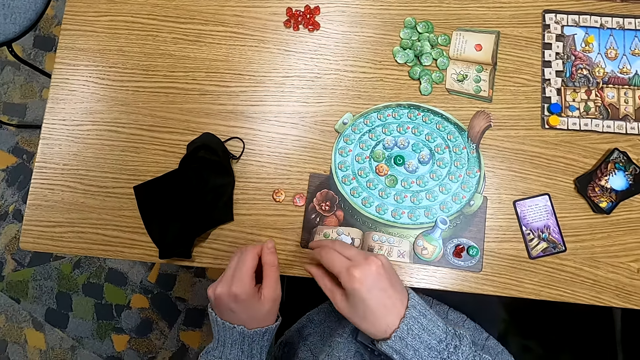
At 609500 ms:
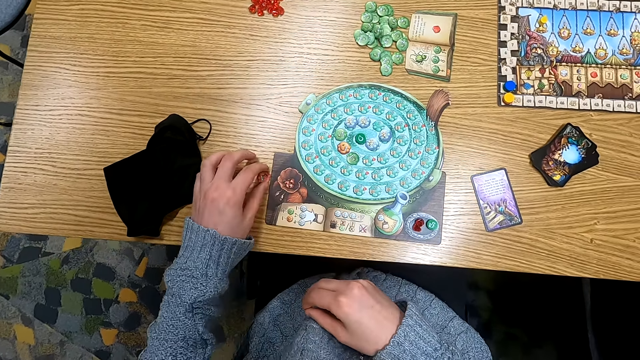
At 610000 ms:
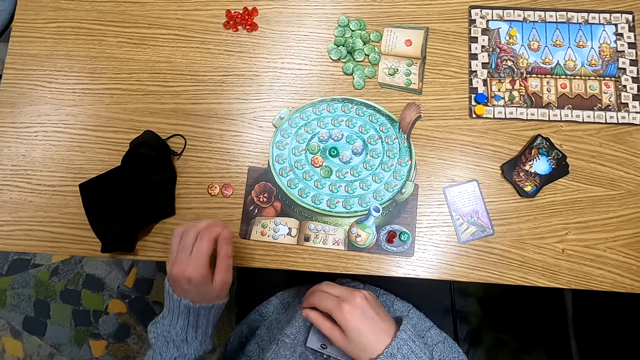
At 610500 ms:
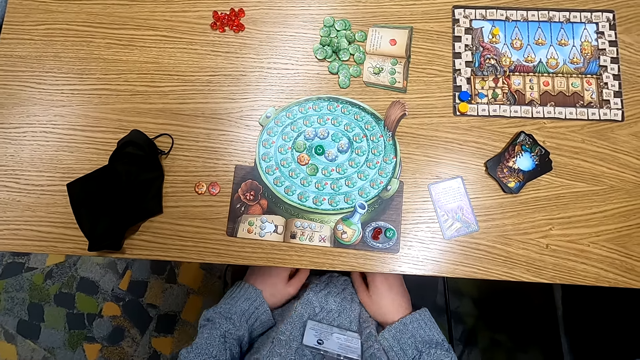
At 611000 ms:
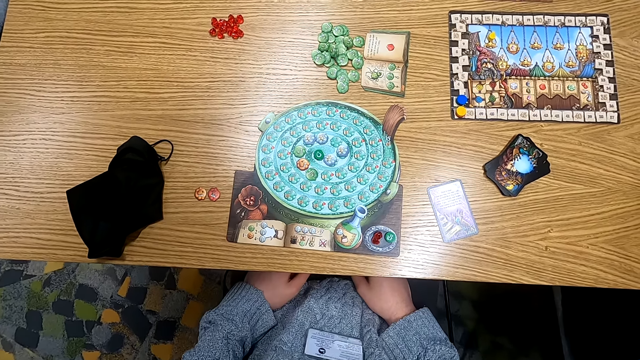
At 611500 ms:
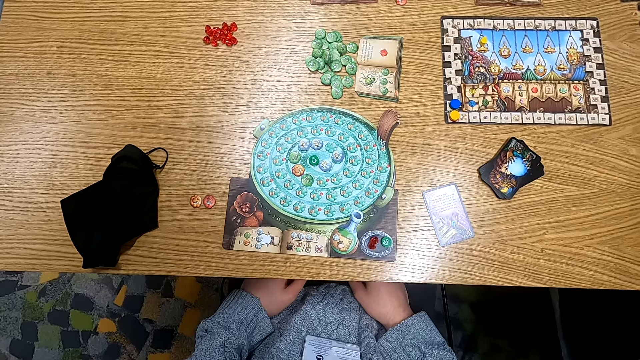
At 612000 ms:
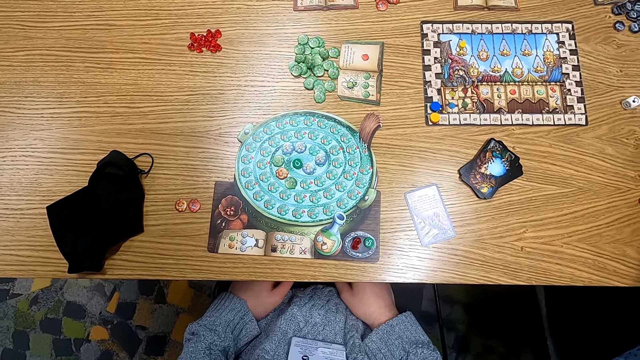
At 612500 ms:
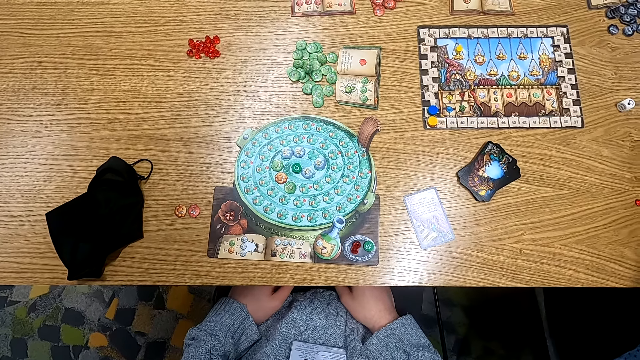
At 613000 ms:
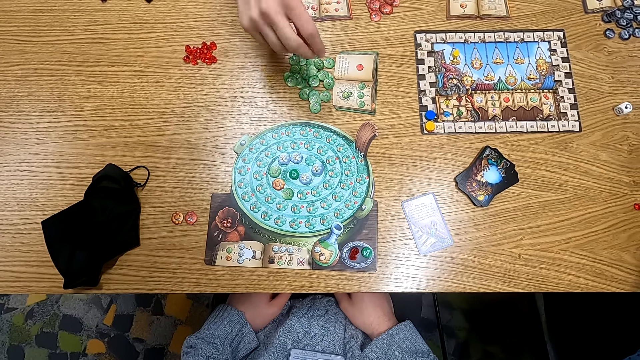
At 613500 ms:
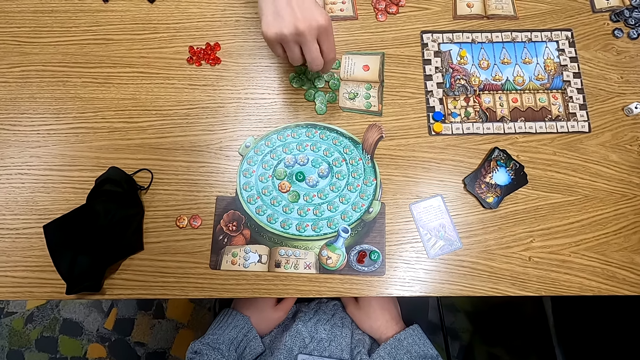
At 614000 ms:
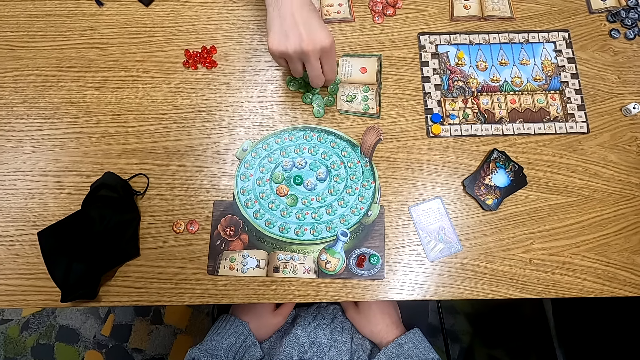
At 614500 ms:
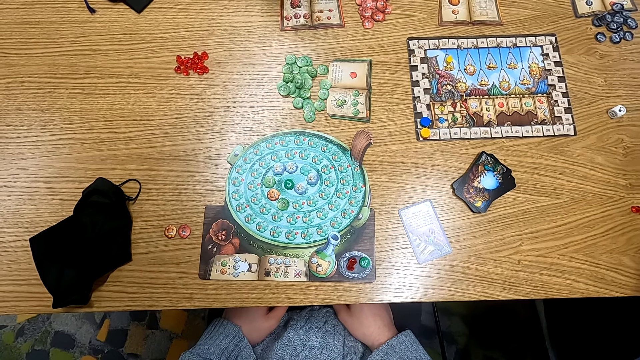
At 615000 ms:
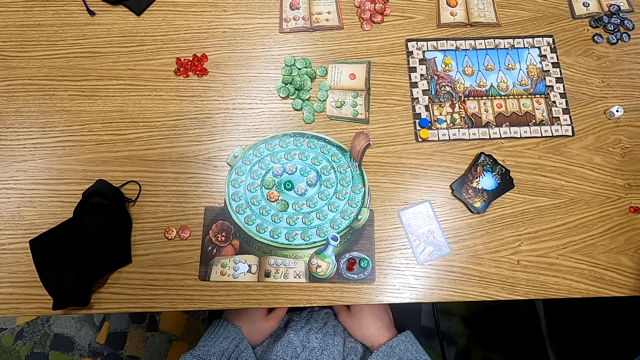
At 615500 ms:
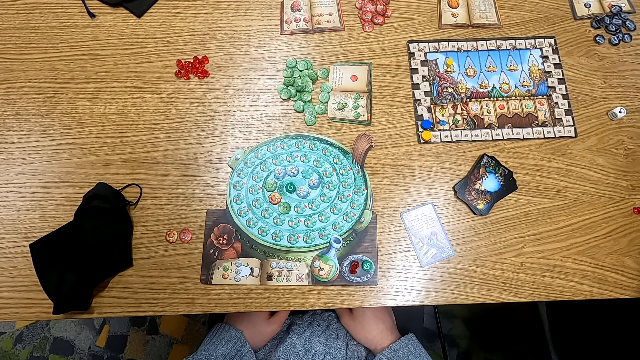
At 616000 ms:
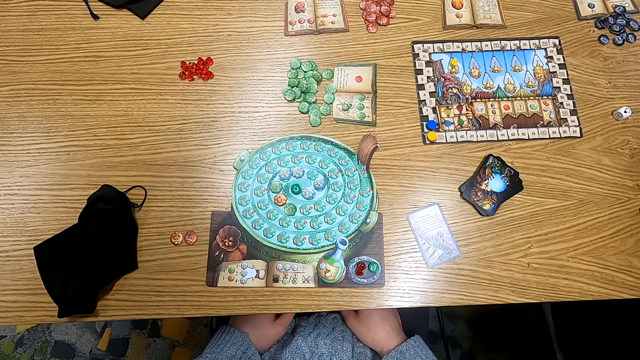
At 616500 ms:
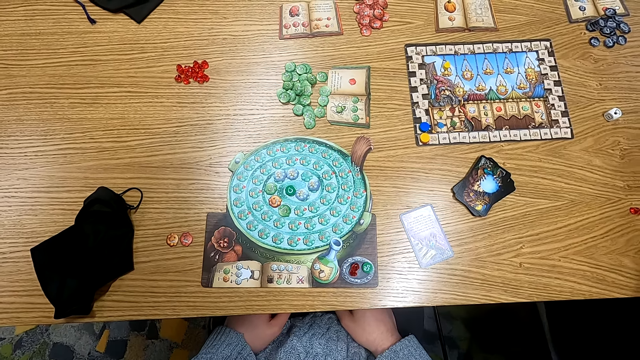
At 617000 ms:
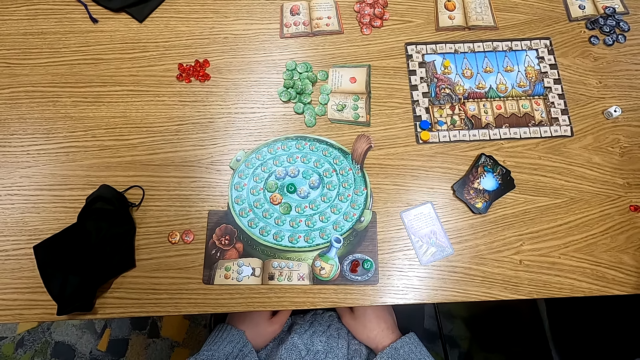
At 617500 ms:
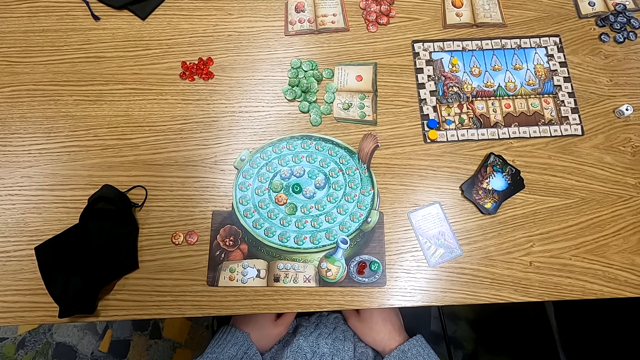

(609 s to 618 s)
The camera wearer puts a point token on the table. They move counters and hold the point token on the table. They turn around. A man holds a point token on the table. The man picks up a counter.

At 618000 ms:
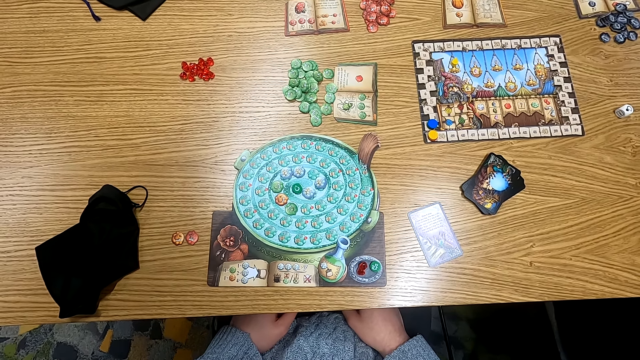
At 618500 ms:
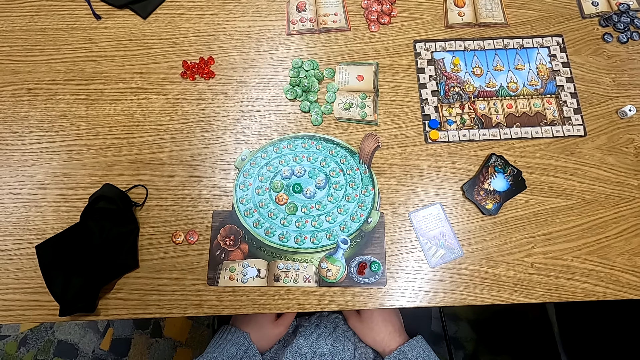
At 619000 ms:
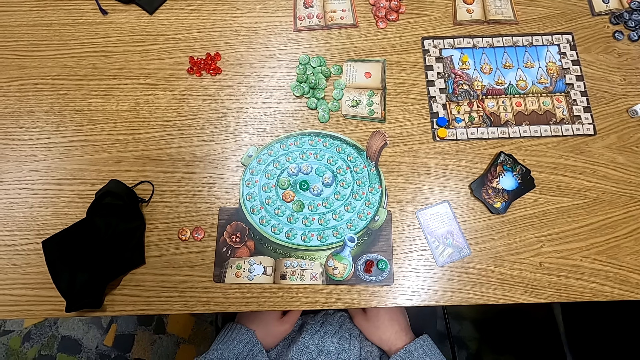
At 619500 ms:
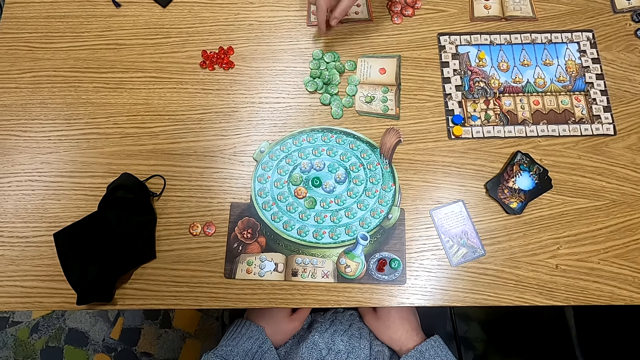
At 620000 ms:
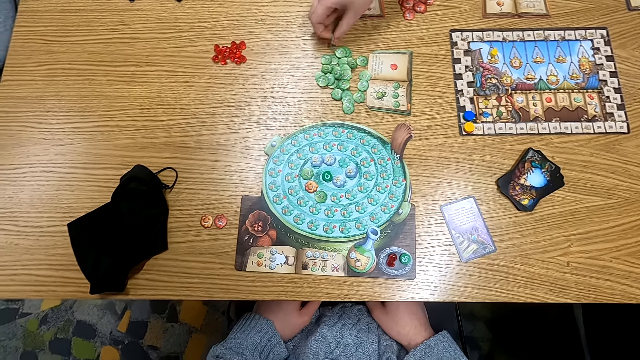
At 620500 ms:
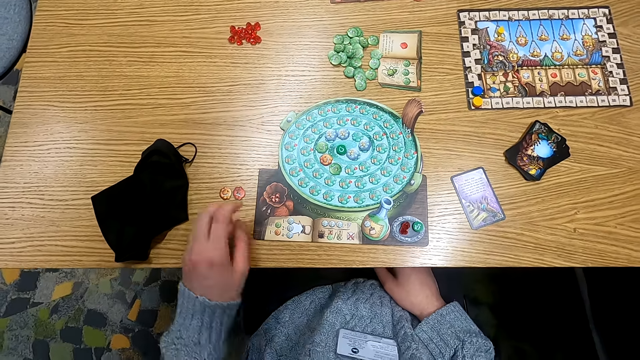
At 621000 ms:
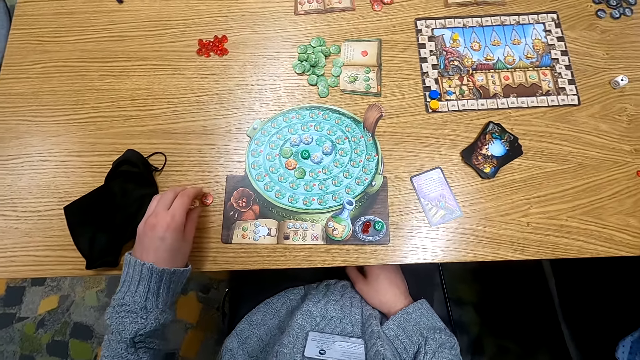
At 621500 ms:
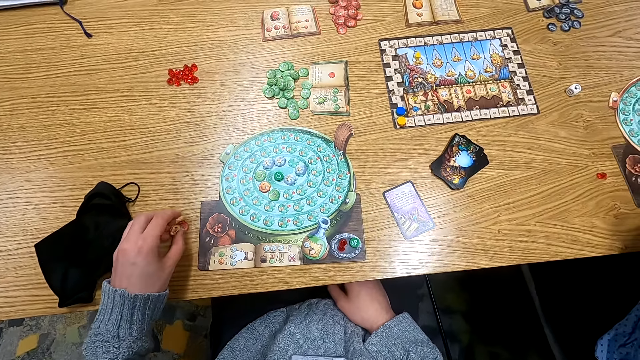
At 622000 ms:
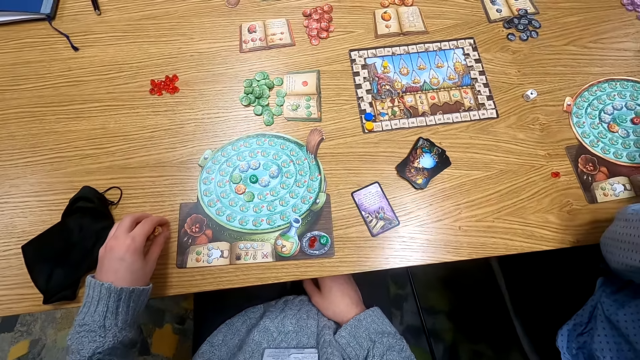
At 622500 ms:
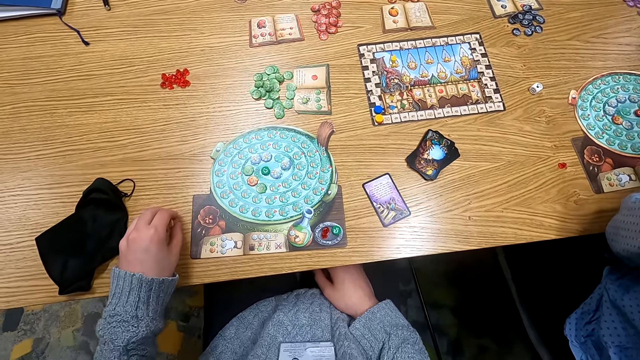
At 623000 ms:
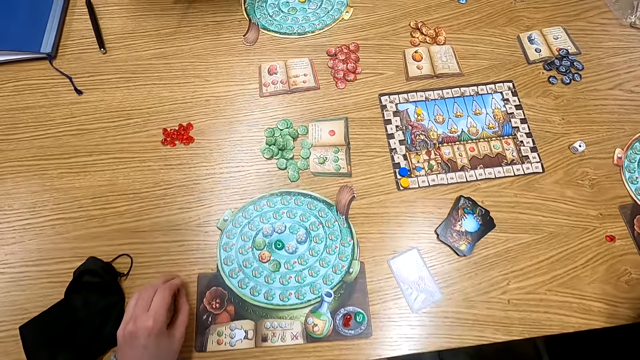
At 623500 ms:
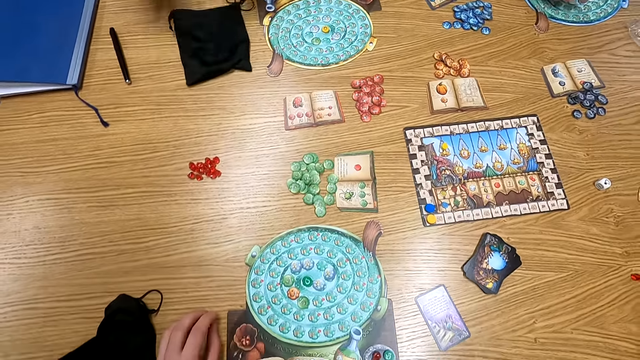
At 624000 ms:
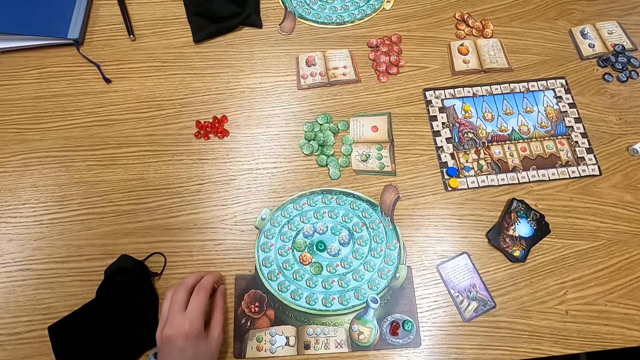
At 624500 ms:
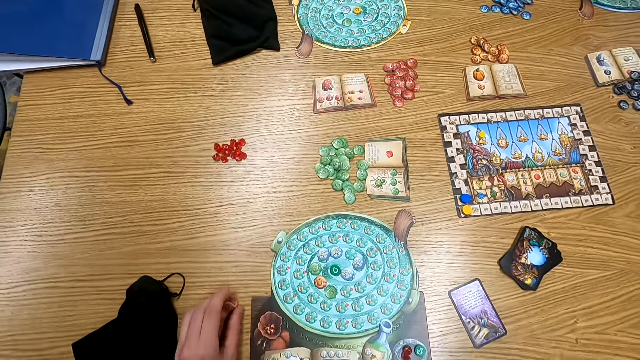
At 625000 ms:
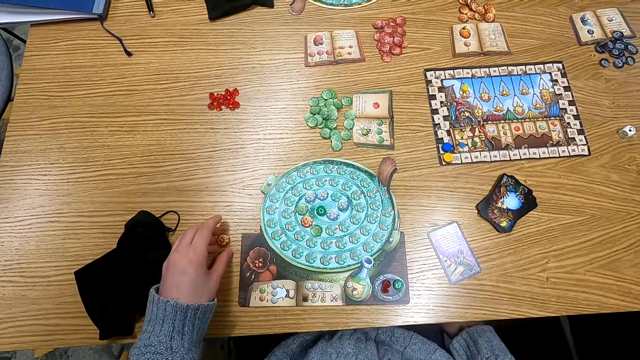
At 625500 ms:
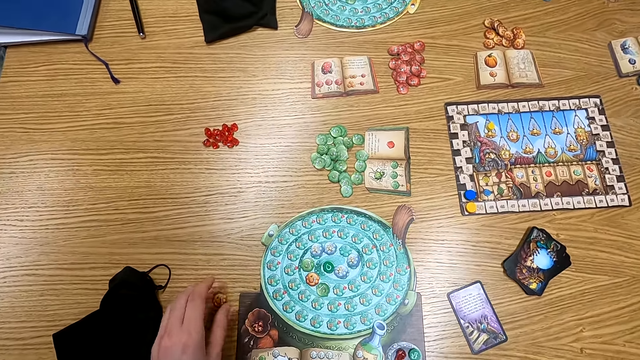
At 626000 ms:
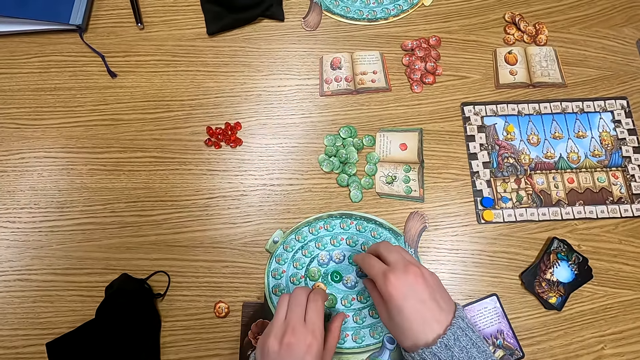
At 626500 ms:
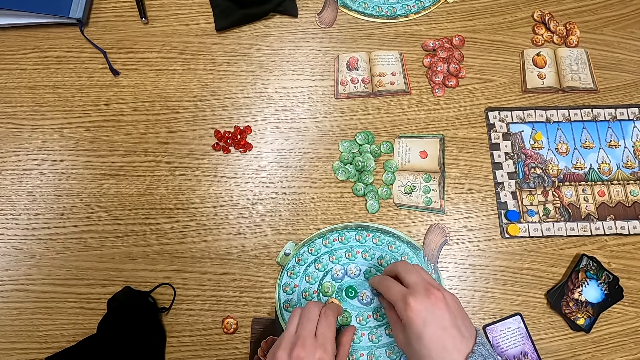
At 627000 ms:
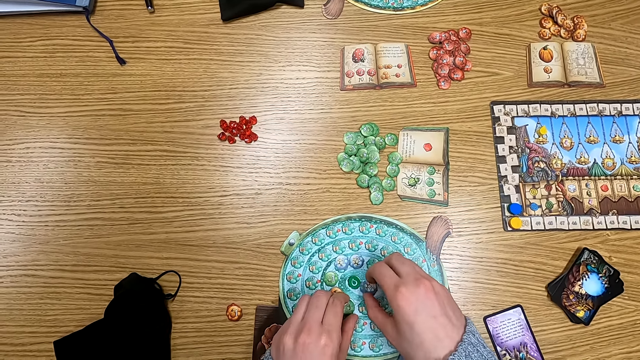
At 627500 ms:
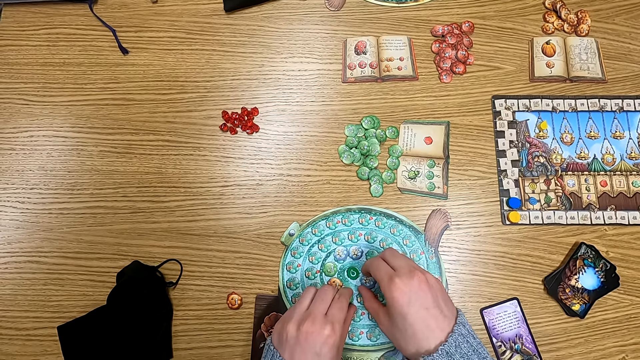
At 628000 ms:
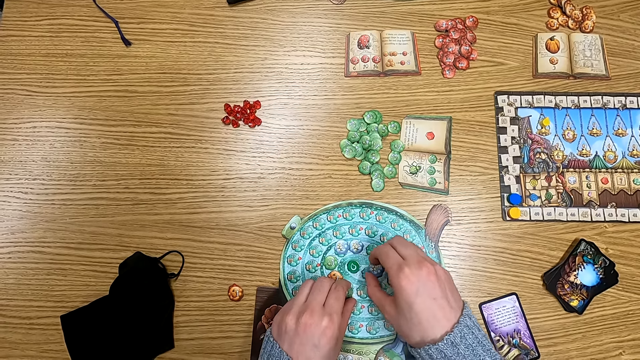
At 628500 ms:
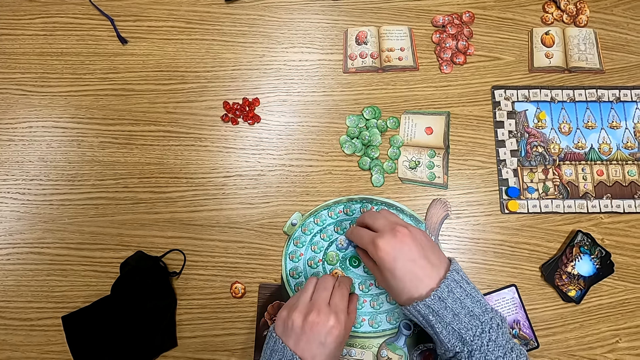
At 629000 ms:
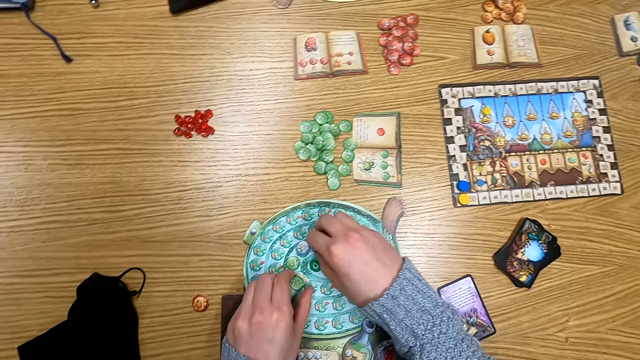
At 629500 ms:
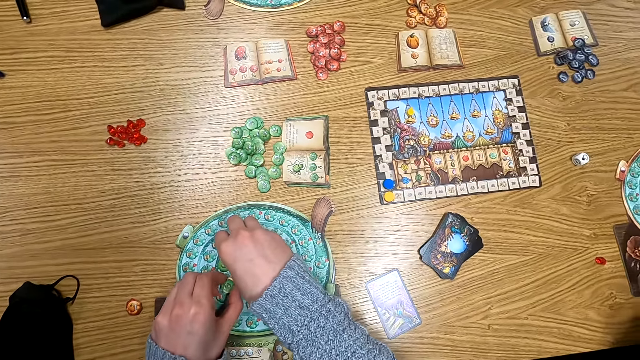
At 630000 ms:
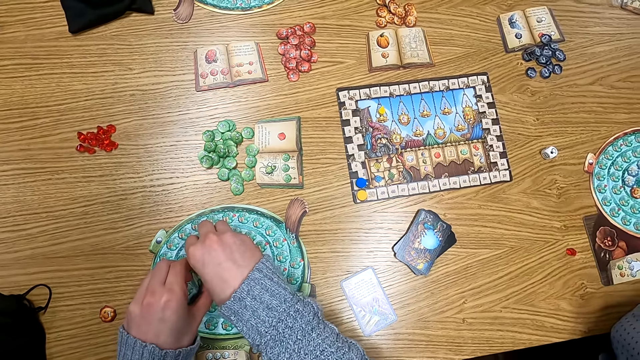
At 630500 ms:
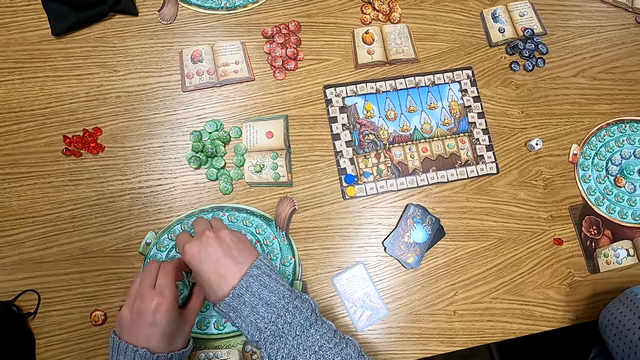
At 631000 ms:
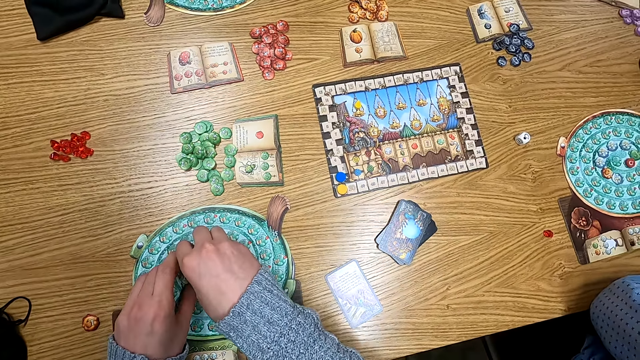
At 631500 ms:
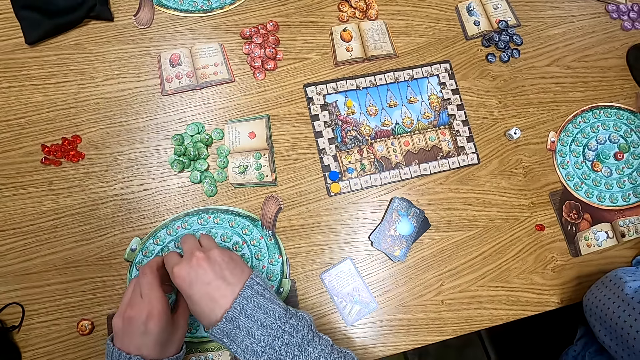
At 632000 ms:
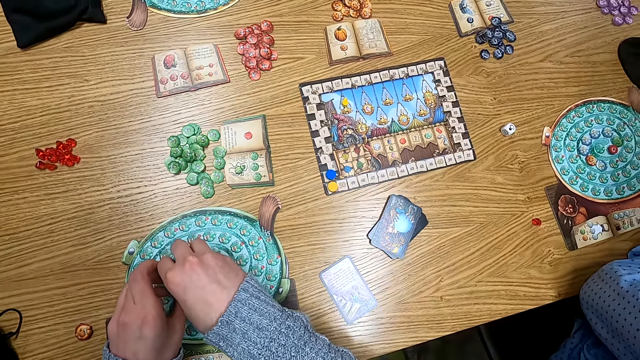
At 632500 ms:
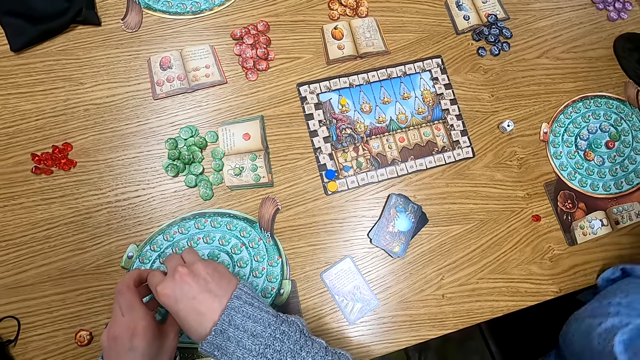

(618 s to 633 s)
A man picks up a counter. The man holds a point token on the table. The camera wearer turns around. They hold a point token on the table. They turn around and pick up counters. They hold the point token on the table. They turn around and pick up counters. They hold the point token on the table.
